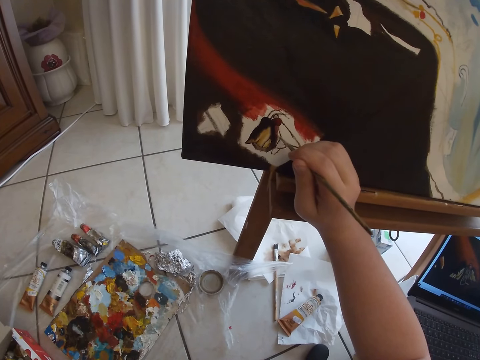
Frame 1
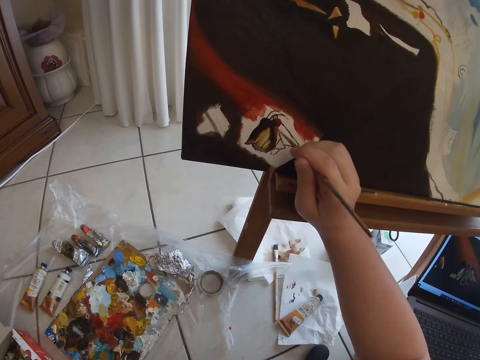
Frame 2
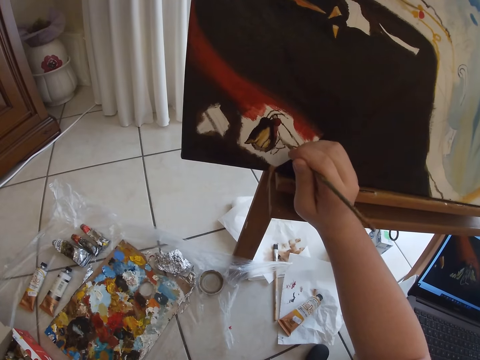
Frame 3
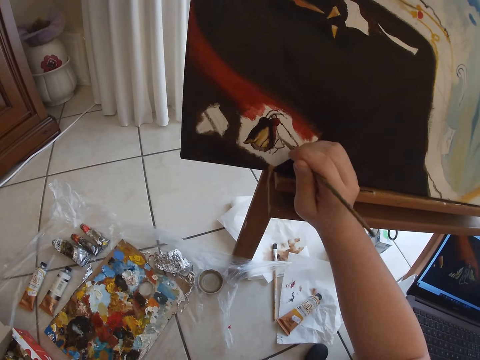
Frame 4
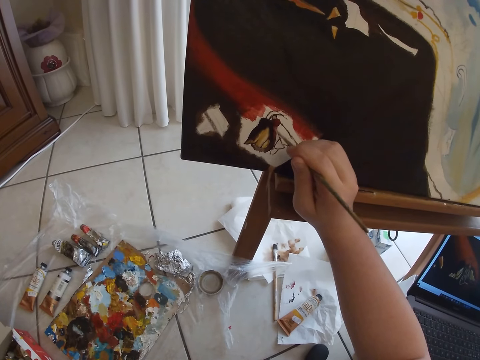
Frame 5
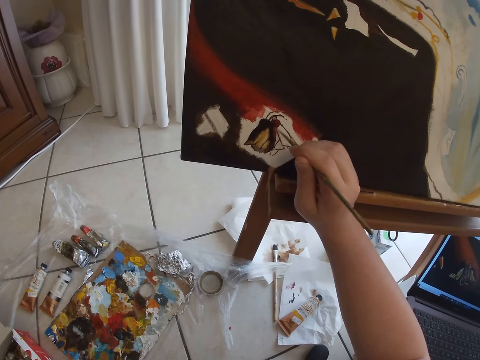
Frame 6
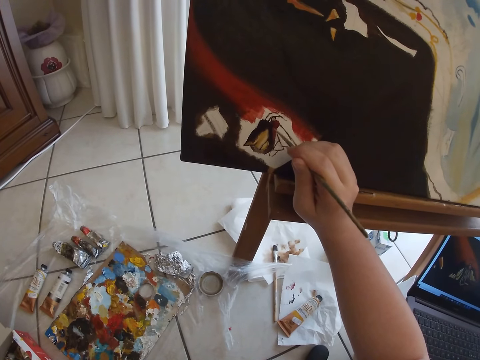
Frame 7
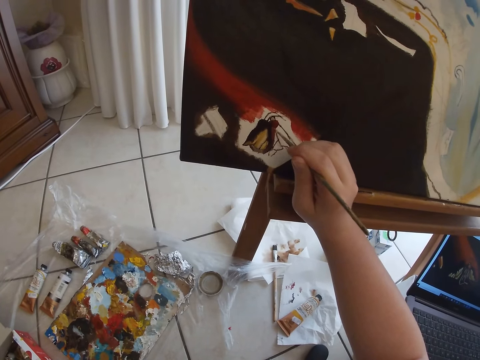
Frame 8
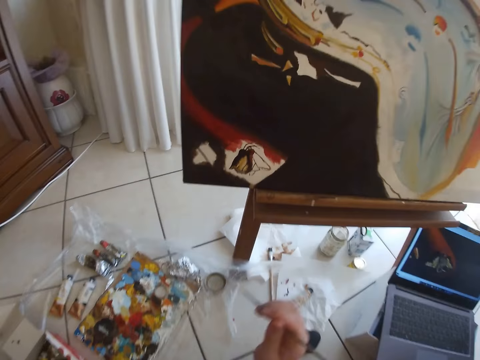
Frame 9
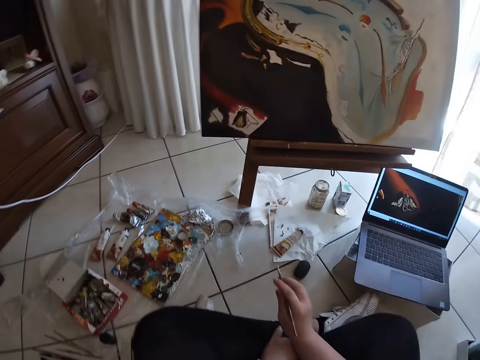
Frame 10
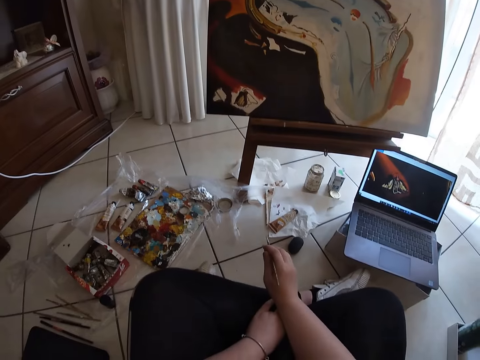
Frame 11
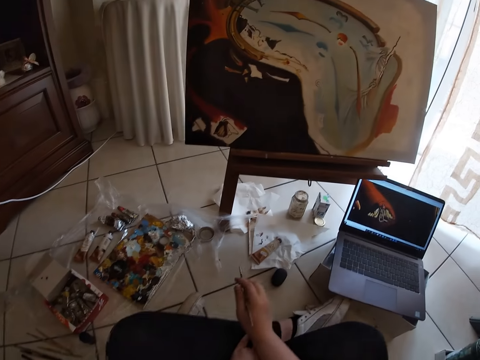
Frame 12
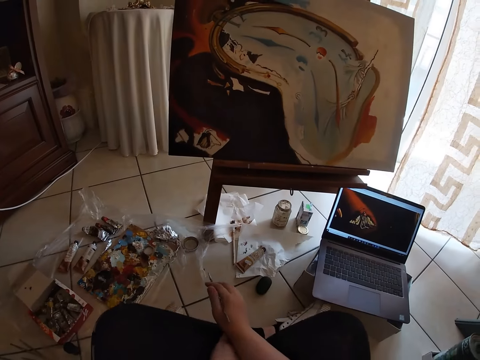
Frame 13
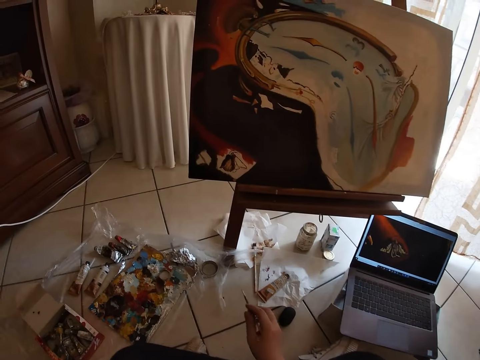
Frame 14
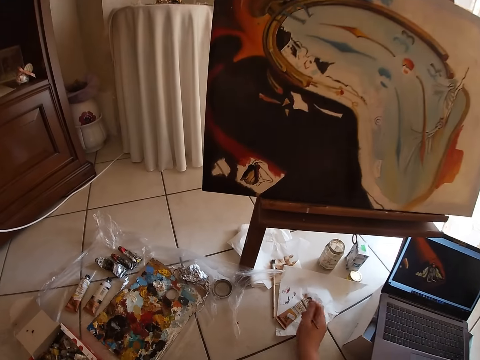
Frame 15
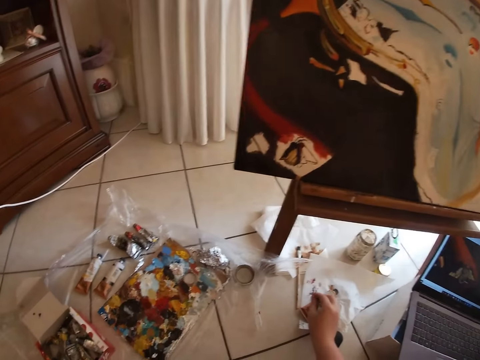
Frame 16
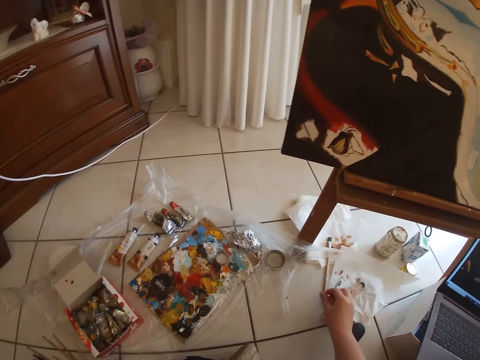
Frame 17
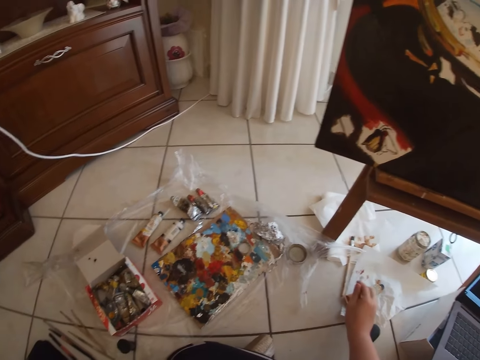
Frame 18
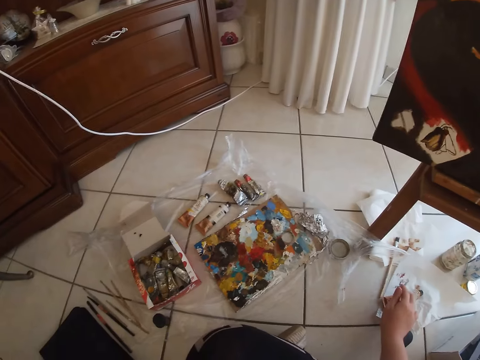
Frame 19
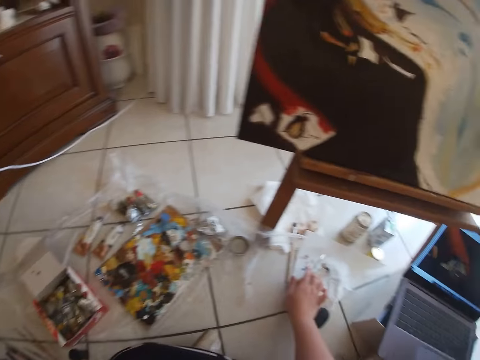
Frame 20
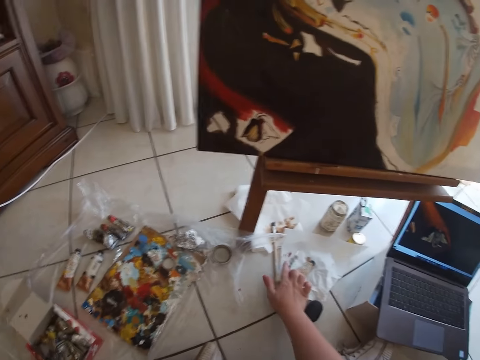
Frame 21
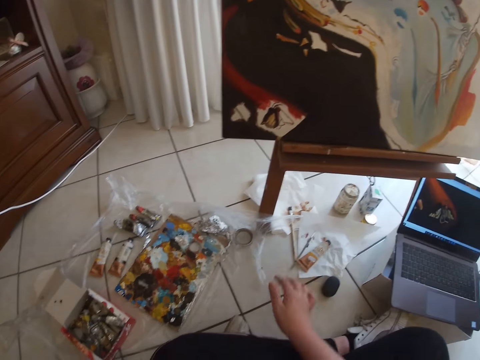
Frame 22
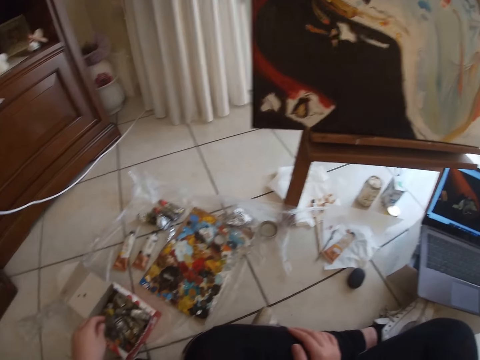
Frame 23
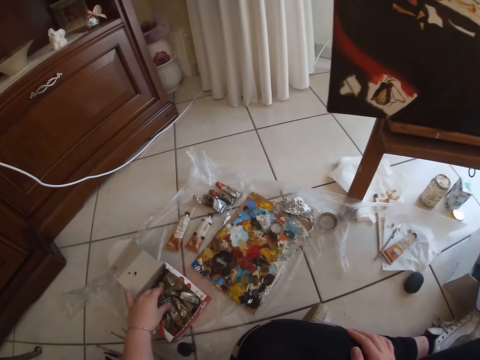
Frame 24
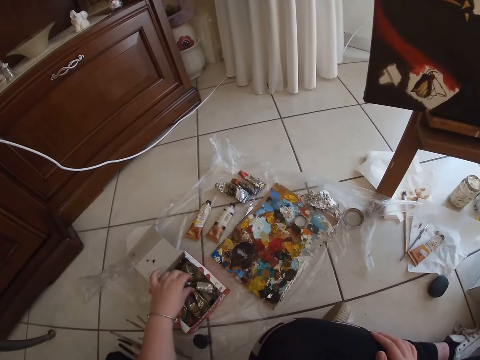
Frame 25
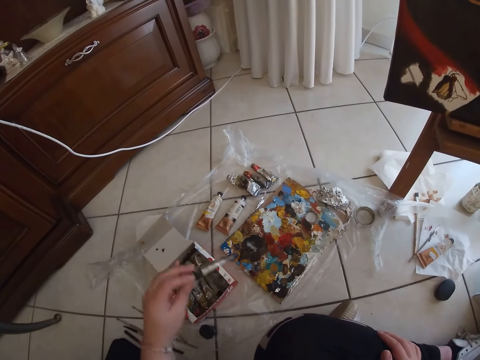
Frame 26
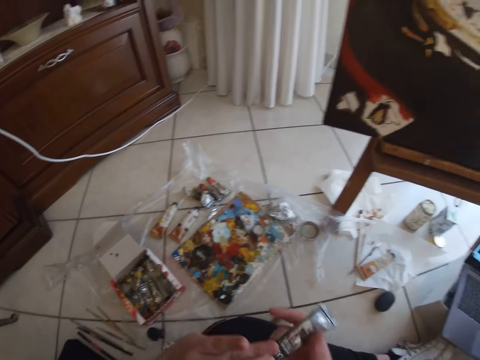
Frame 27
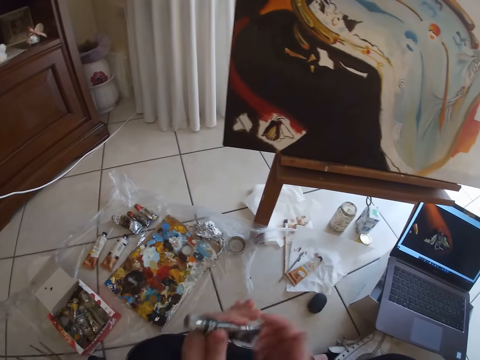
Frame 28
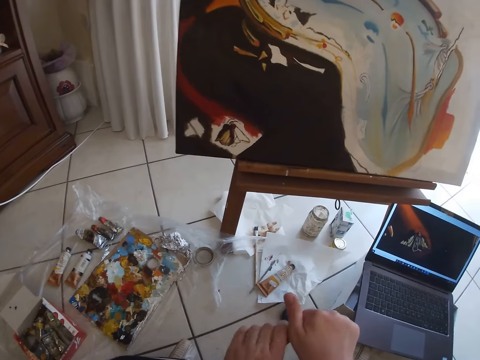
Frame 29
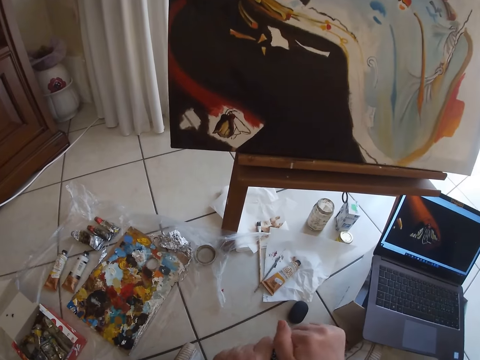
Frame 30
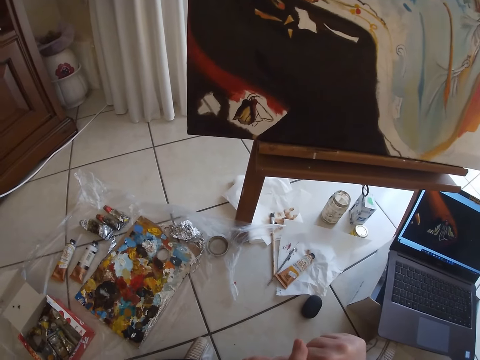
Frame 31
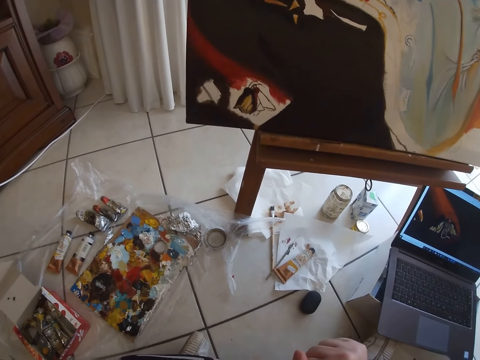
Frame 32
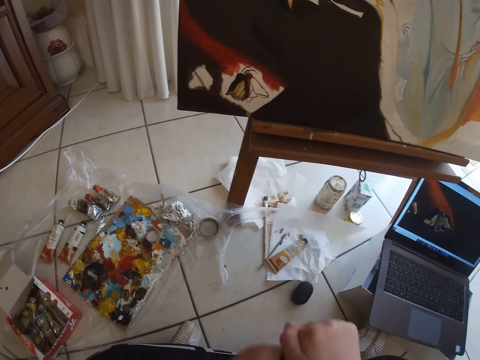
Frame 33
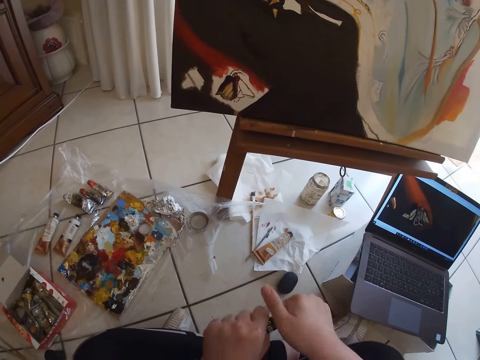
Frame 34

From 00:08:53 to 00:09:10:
The camera wearer removes the paint brush from the painting. She cleans the paintbrush in her right hand on the paper on the floor. She drops the paintbrush in her right hand on the paper on the floor. She takes a tube of oil paint from a carton of paints on the floor with her left hand. She opens the tube of paint in her left hand with her right hand.

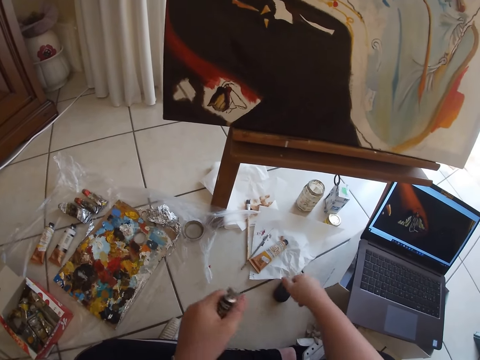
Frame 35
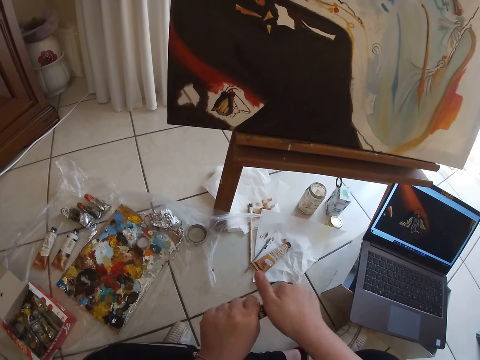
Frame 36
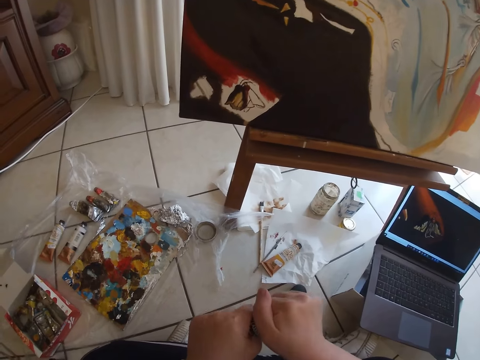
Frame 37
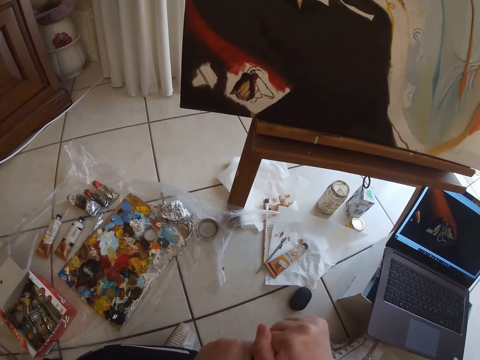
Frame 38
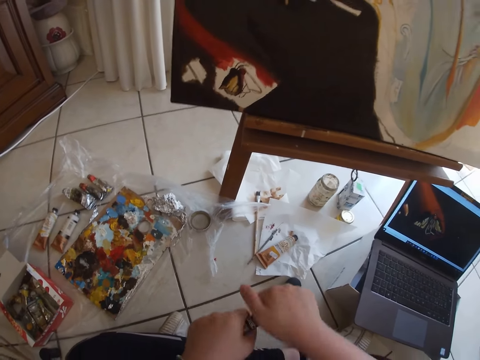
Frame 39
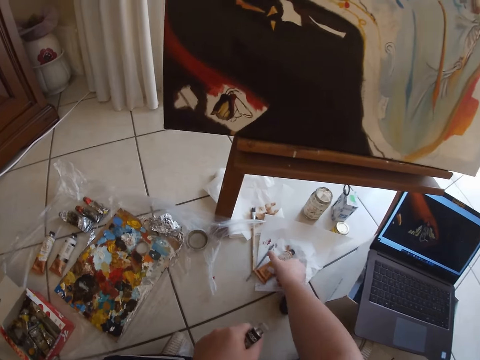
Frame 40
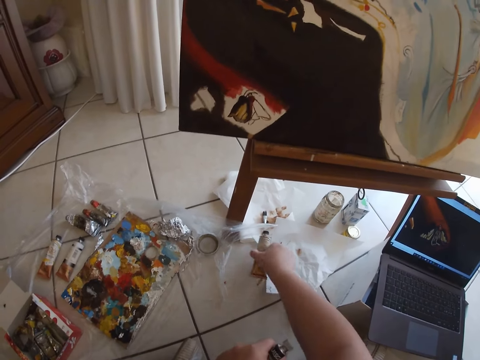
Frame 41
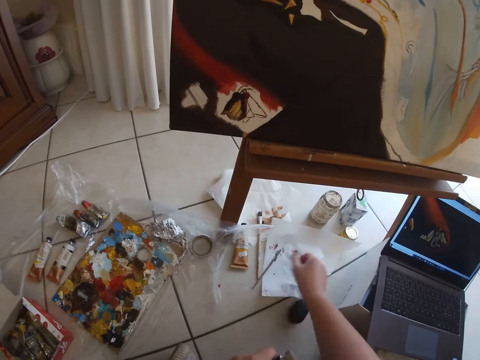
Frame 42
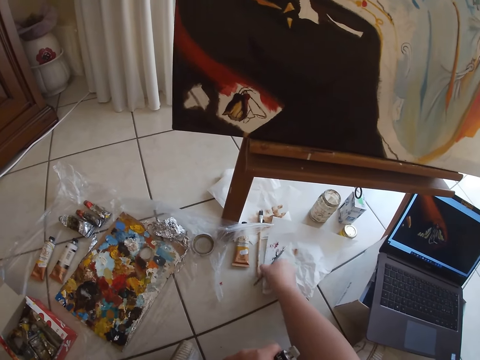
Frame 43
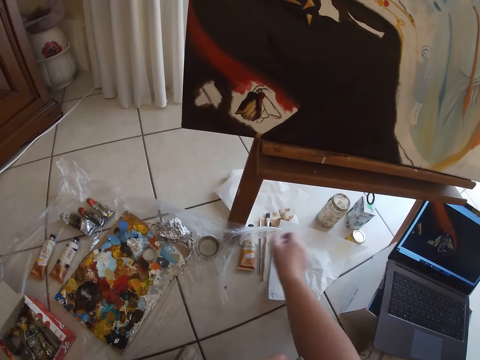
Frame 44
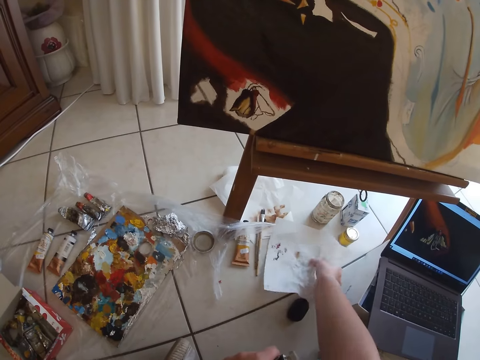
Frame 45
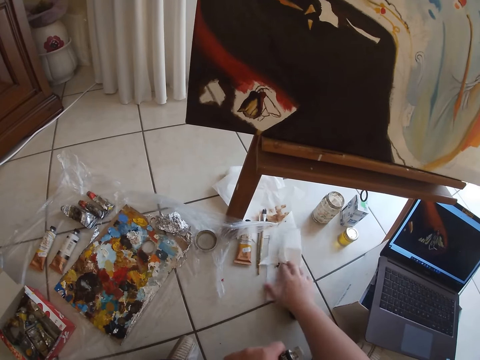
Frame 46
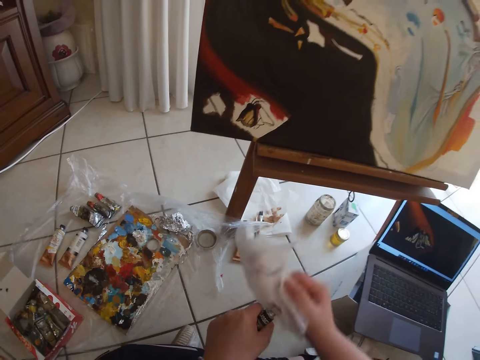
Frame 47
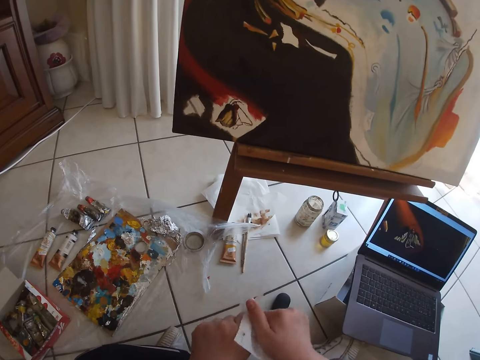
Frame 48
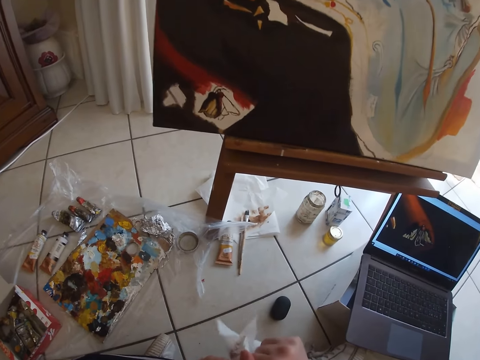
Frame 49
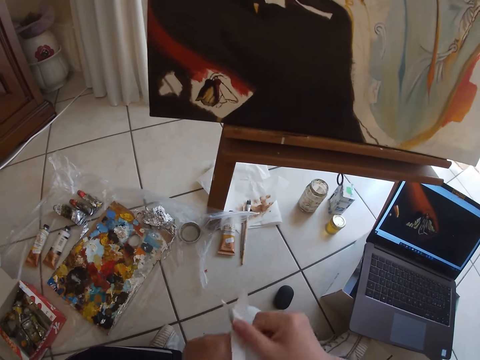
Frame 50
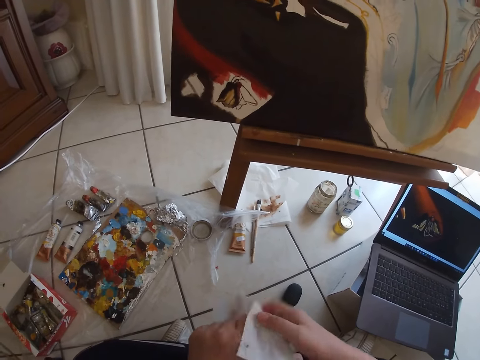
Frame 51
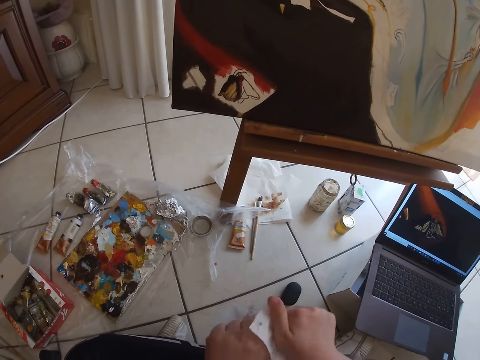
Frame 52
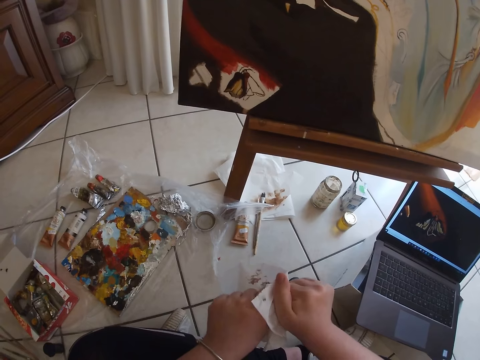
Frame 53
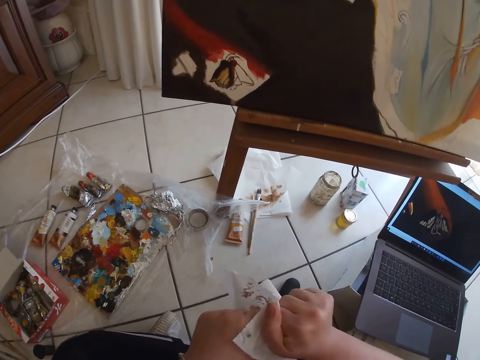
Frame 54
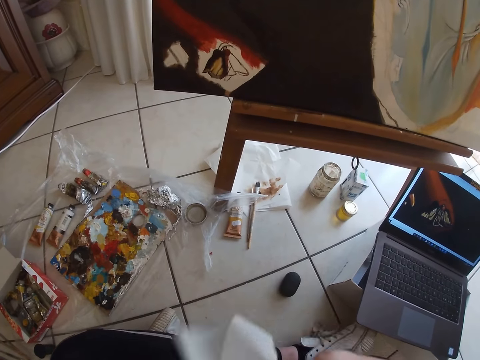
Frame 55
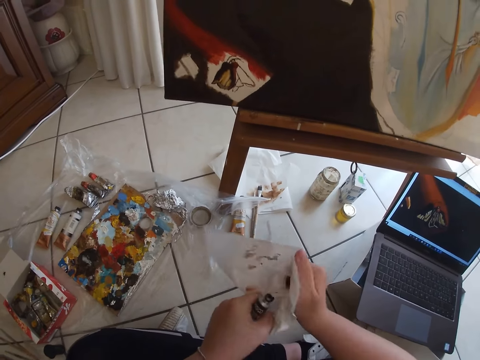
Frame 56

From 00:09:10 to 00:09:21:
The camera wearer removes a tube of paint from the paper on the floor with her right hand. She removes a paint brush from the paper on the floor with her right hand. She picks up the piece of paper from the floor with her right hand. She tries to open the pack of paint with her right hand using the piece of paper.
